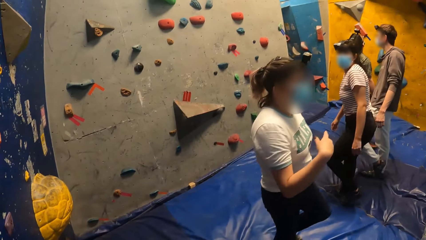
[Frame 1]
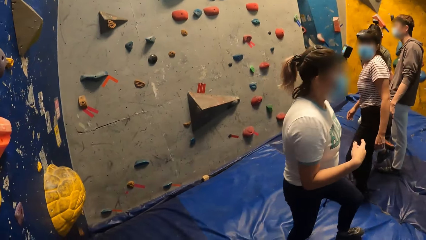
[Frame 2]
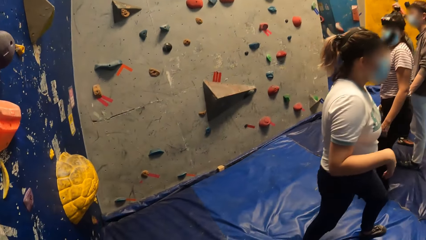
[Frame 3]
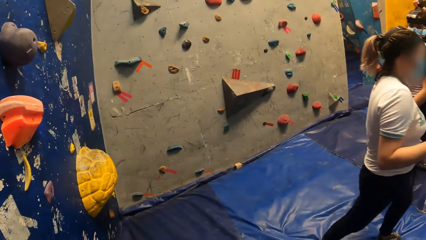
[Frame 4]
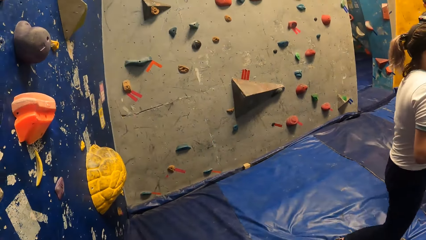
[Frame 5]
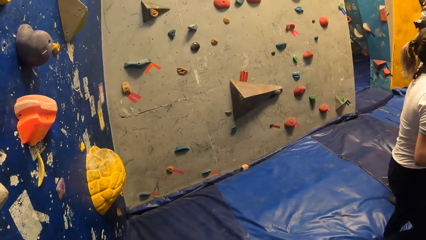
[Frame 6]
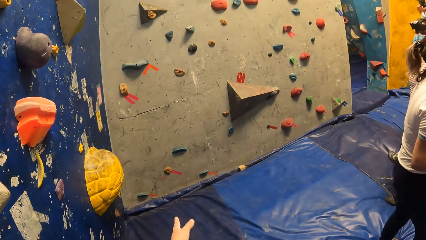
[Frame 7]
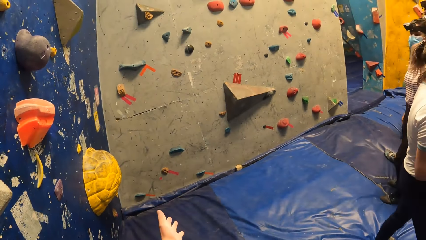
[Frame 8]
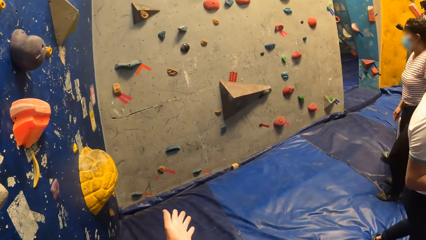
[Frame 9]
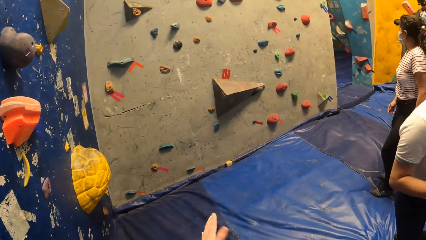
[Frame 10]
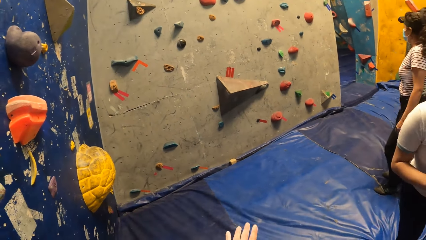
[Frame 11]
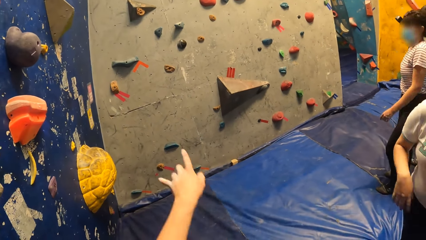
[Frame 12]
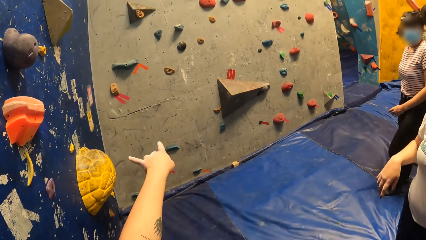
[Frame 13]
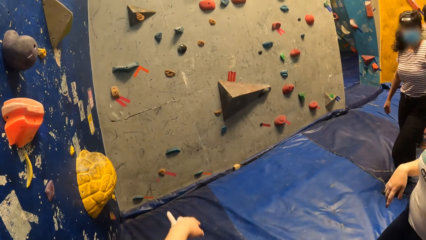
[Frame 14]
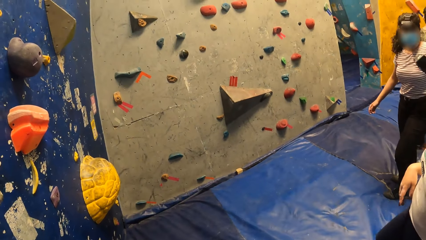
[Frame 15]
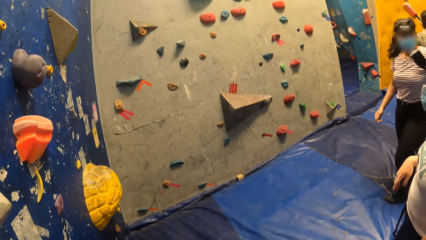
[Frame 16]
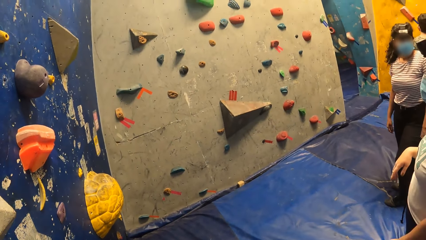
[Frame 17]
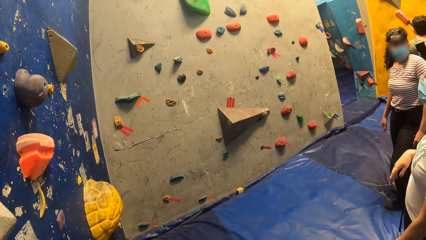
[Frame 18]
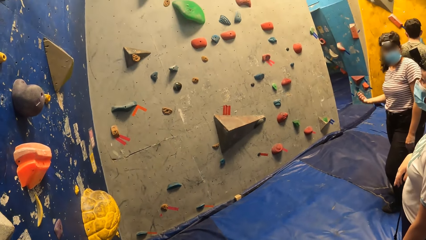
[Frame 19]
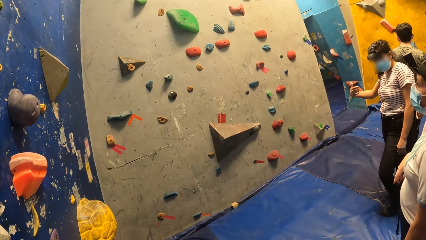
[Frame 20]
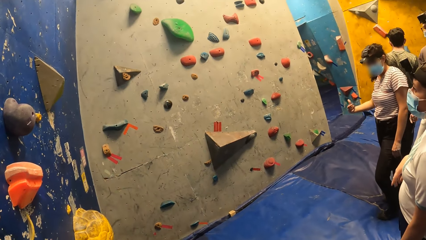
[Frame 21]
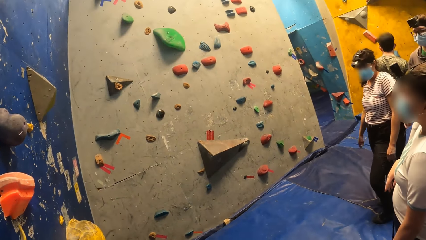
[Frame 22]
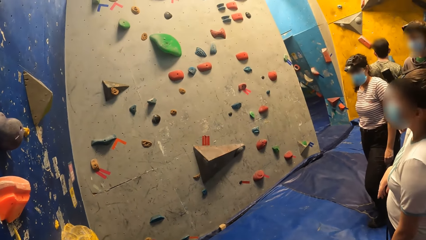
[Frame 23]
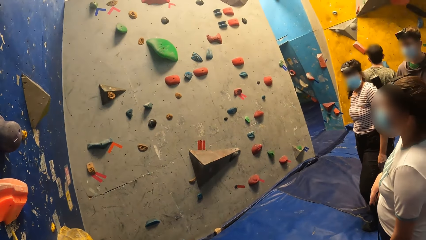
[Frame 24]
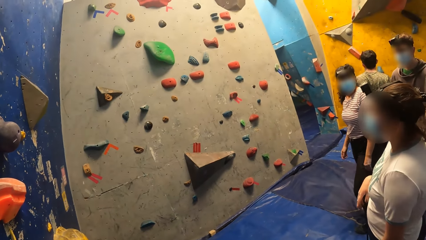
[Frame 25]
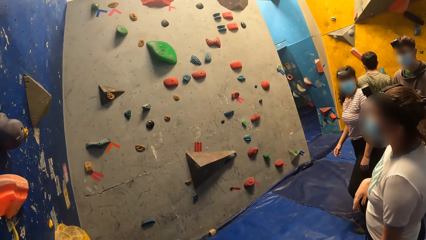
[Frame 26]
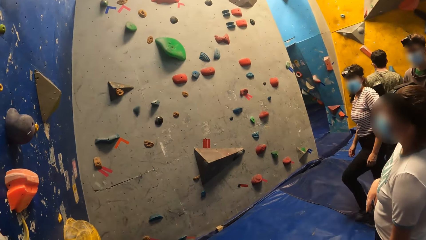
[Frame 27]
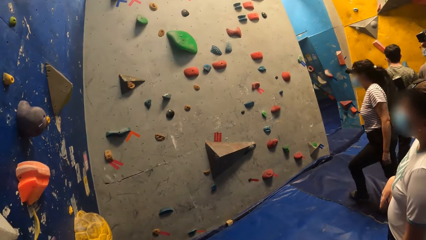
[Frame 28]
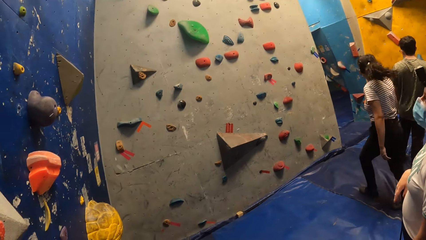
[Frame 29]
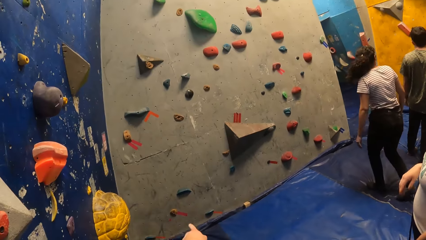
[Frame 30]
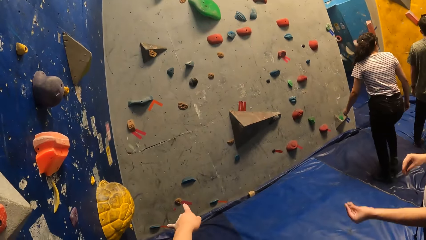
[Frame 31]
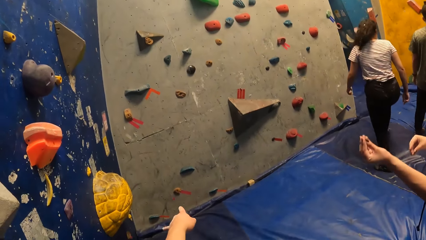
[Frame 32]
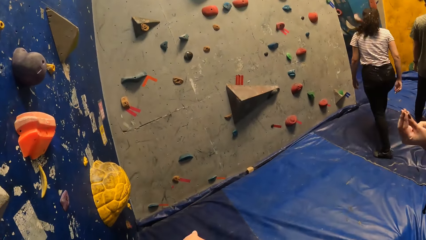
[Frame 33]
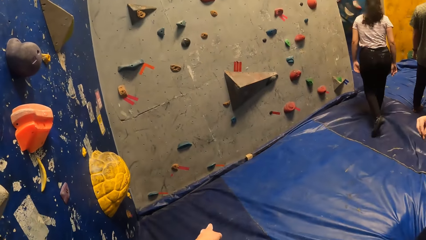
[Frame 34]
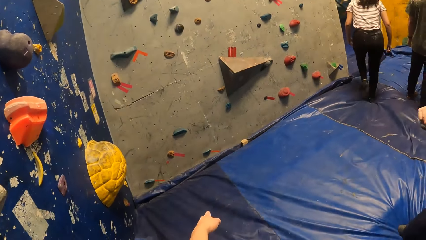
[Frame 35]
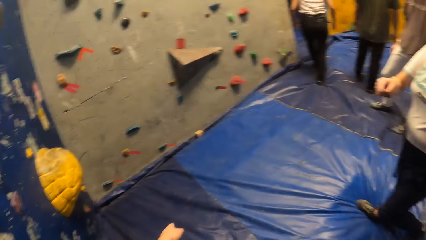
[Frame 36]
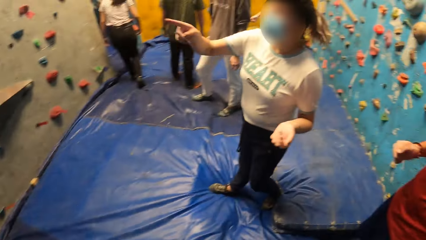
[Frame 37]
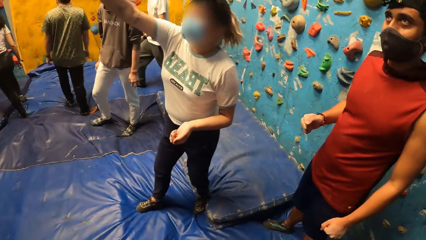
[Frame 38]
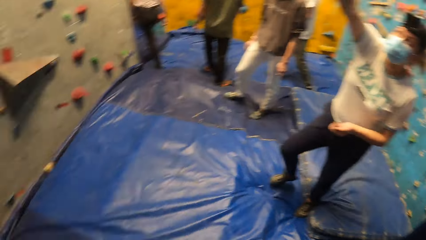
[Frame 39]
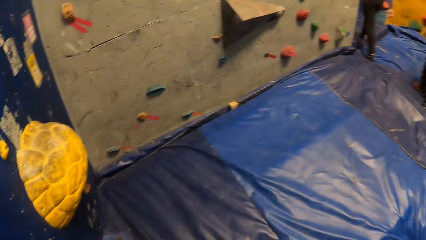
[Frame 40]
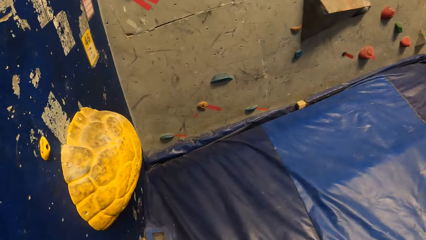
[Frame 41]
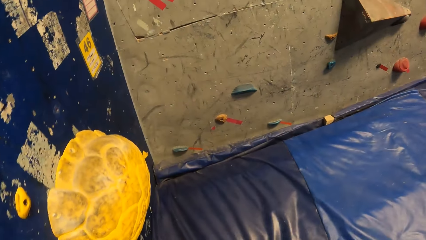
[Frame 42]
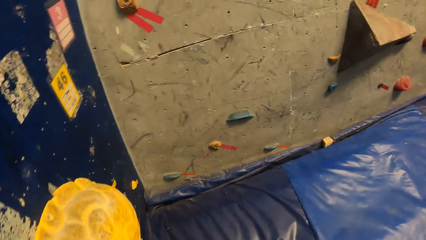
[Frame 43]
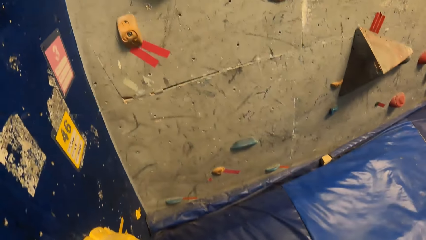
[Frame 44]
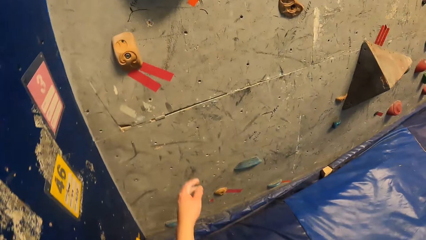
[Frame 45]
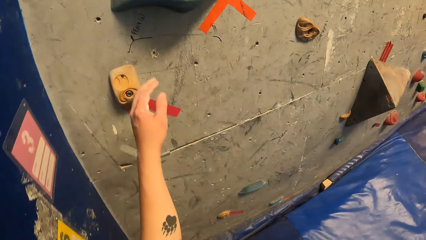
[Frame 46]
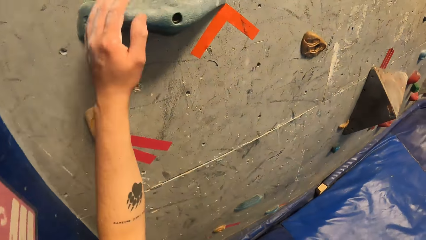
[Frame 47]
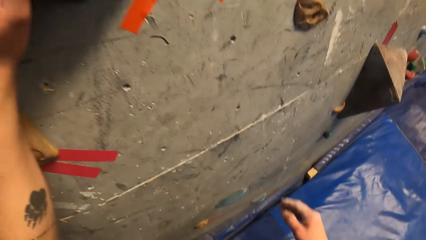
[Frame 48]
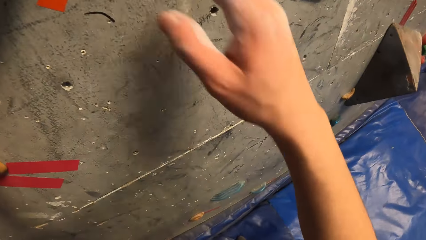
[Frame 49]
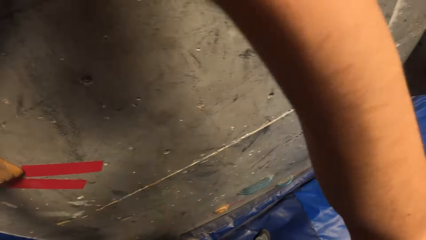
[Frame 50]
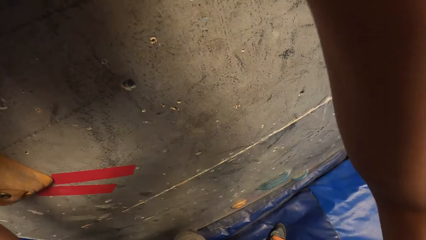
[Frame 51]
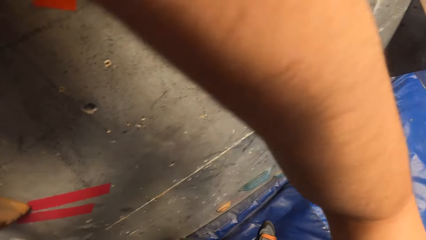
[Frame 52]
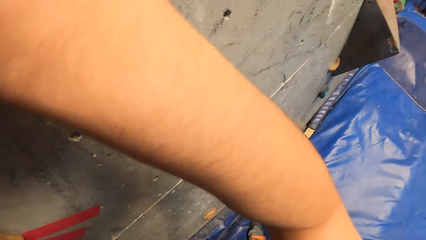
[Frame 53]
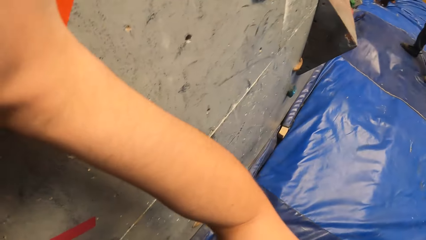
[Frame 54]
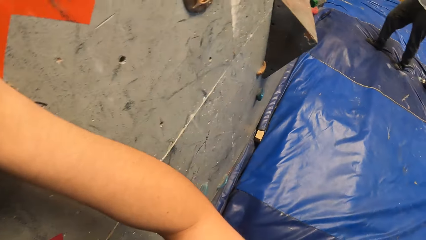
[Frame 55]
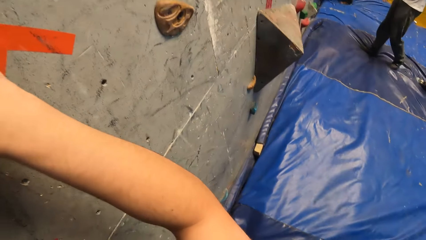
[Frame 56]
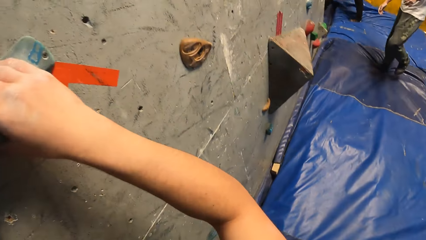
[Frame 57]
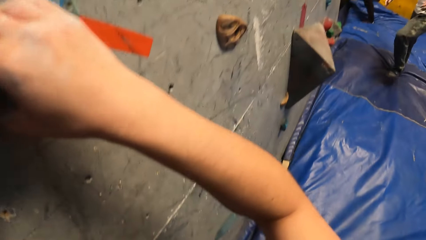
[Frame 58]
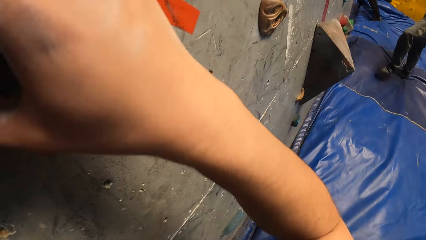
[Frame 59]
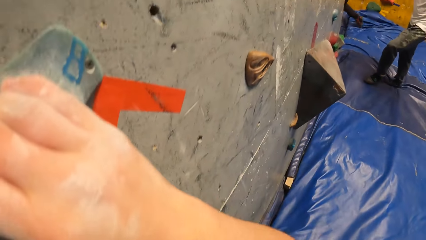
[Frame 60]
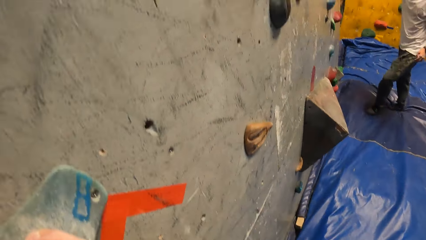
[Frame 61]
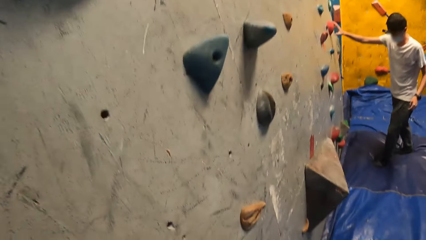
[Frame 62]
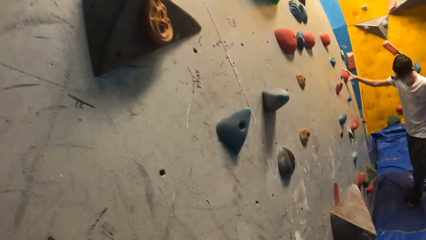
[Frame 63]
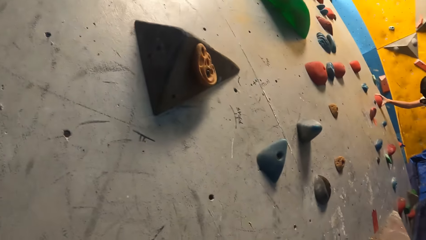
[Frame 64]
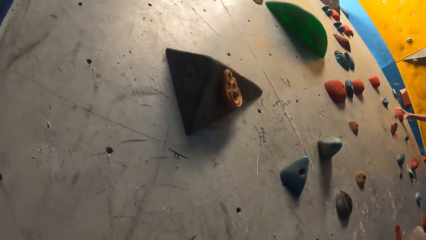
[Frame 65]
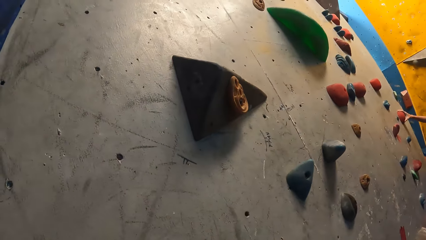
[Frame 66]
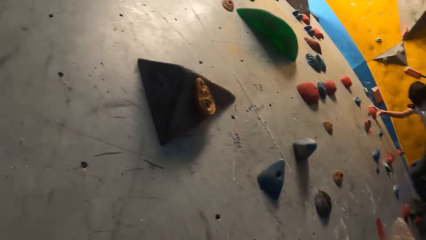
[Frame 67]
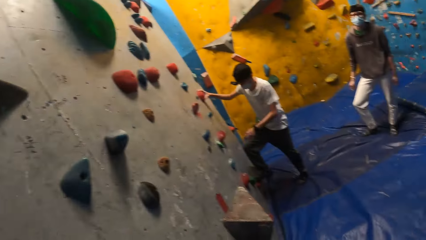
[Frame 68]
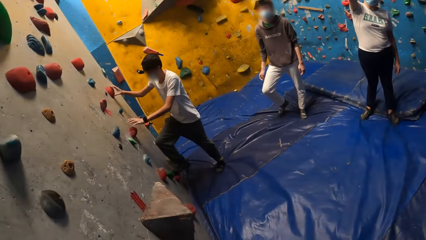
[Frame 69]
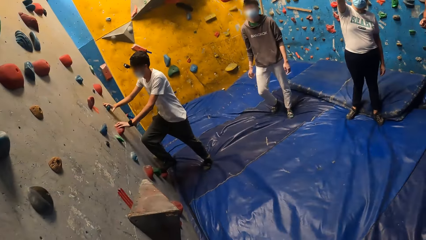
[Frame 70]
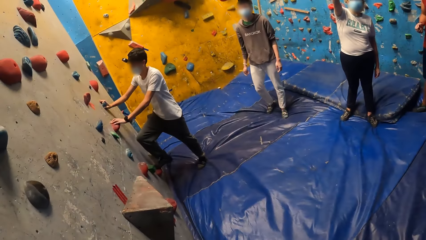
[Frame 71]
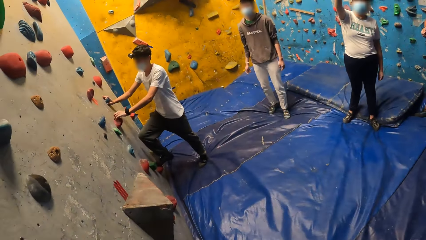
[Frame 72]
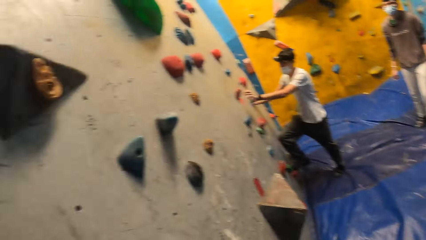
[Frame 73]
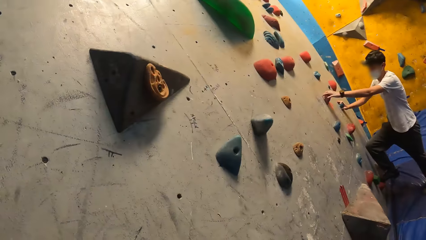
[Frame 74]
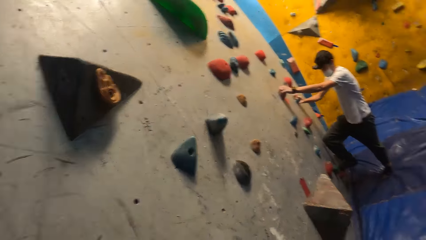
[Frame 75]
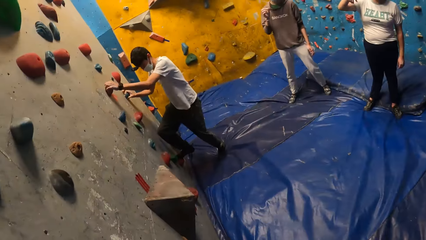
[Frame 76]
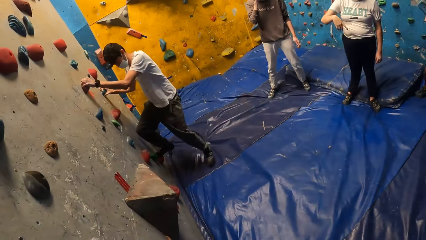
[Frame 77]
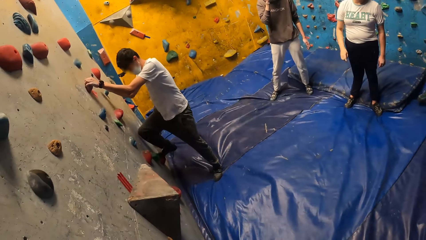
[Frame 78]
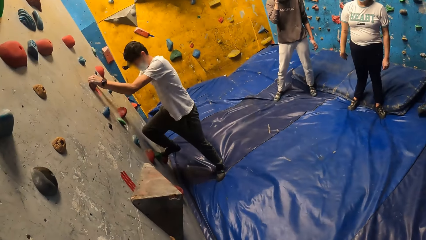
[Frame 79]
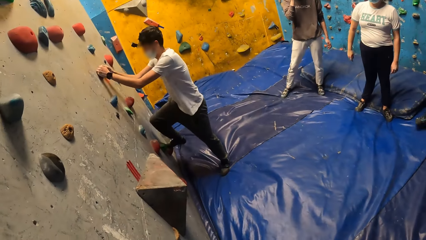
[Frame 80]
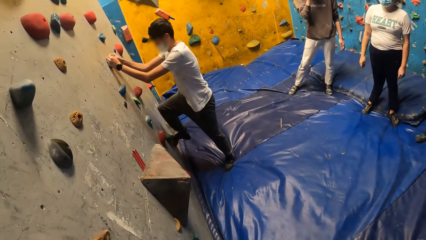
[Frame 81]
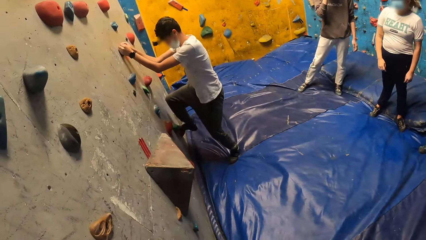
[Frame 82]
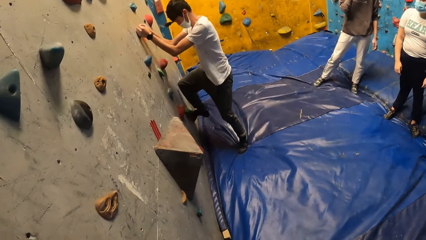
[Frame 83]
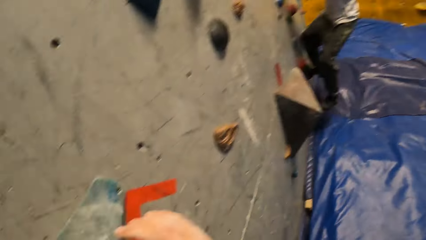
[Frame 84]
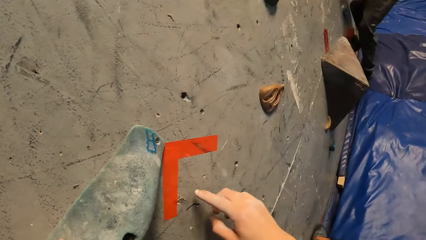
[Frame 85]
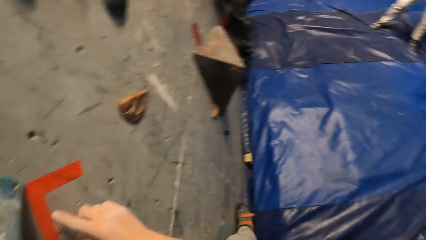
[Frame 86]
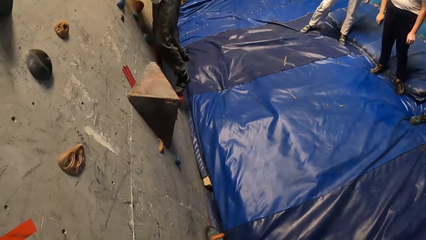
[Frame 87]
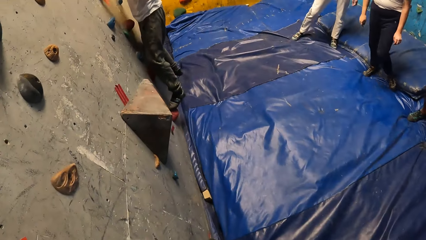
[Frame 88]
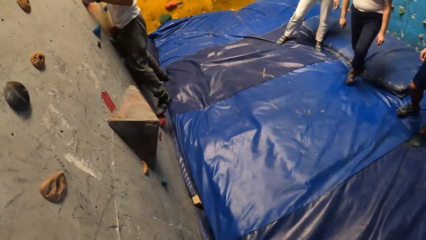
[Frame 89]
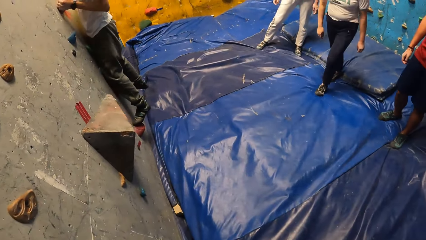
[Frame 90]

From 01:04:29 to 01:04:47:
A woman walks on the floor of the climb wall. Another woman walks on the floor of the climb wall. The camera wearer looks at his hand. He uses a hand gesture and converses with the other woman. He looks around the room. The other woman walks on the floor of the climb wall. The camera wearer uses a hand gesture. The first woman points up the climb wall. The camera wearer turns around the room. He walks towards the climb wall, holds the holder, and climbs the climb wall. A man climbs the climb wall. The camera wearer looks around the room.
